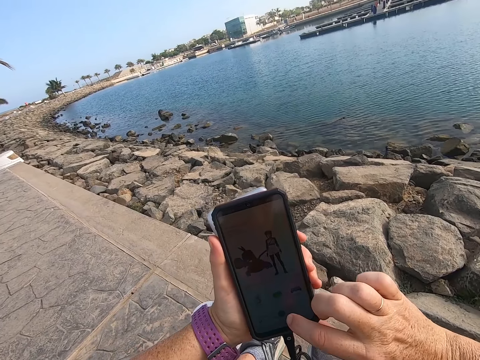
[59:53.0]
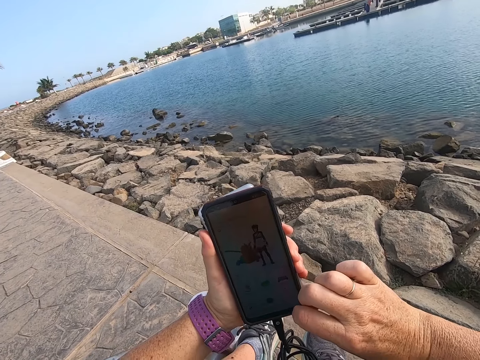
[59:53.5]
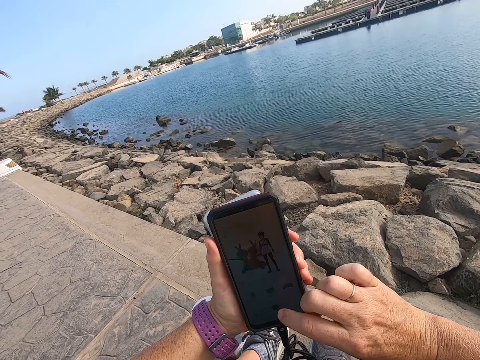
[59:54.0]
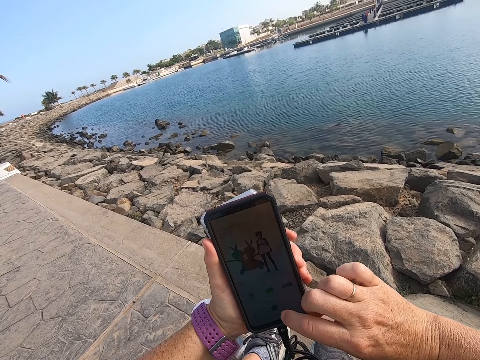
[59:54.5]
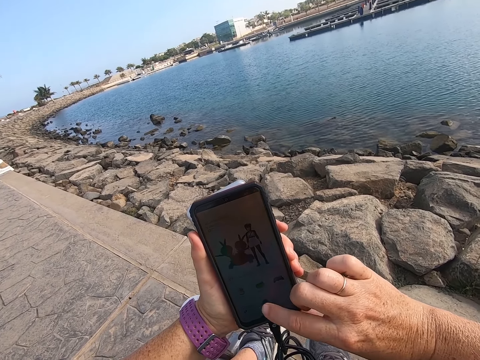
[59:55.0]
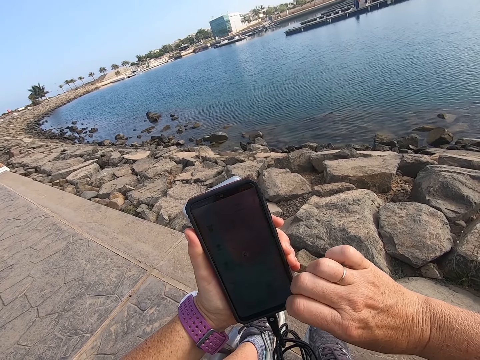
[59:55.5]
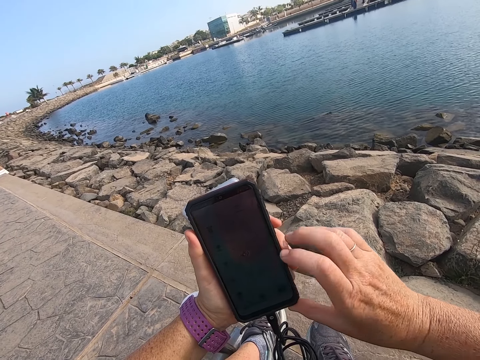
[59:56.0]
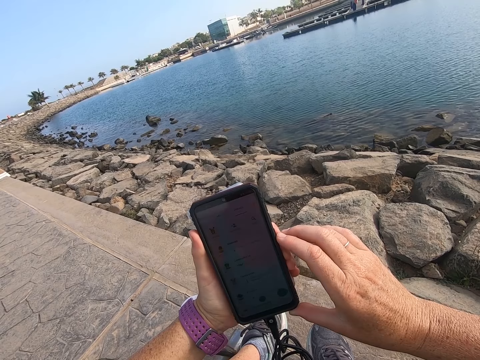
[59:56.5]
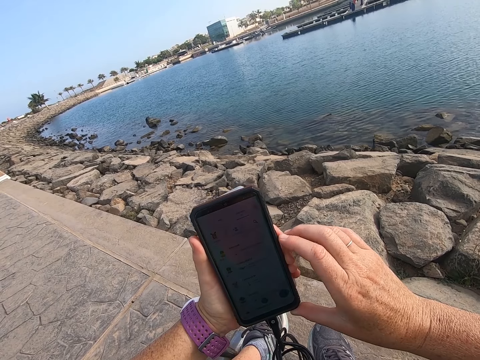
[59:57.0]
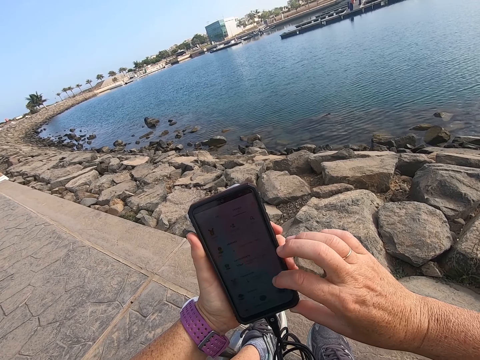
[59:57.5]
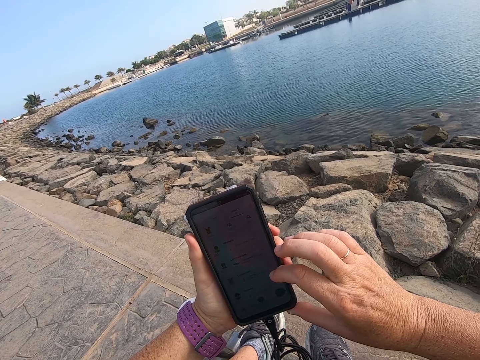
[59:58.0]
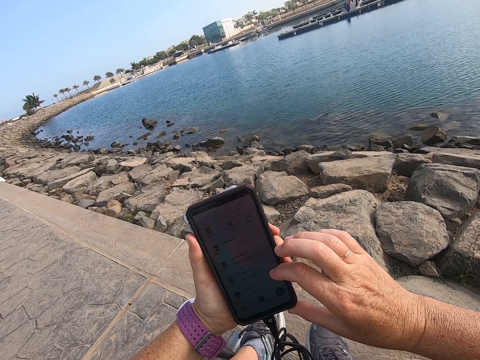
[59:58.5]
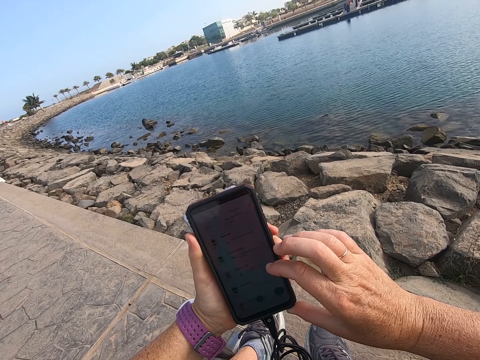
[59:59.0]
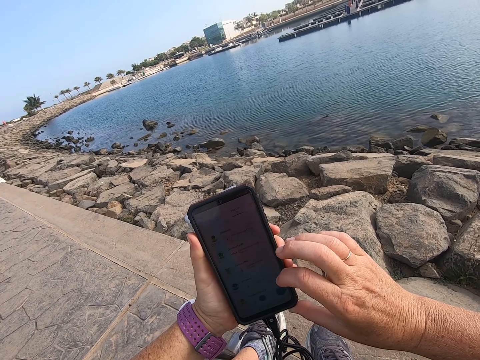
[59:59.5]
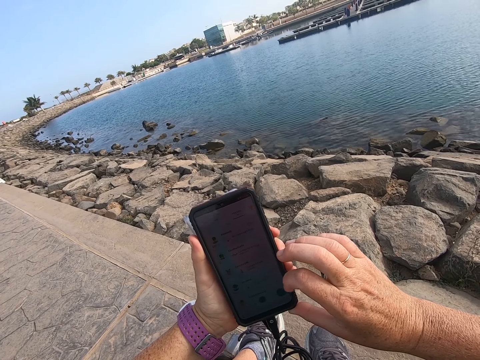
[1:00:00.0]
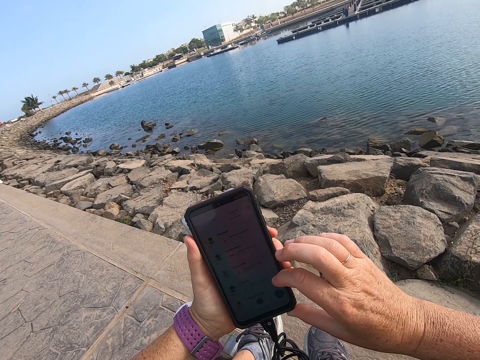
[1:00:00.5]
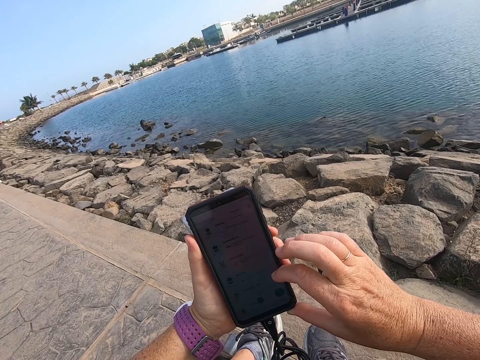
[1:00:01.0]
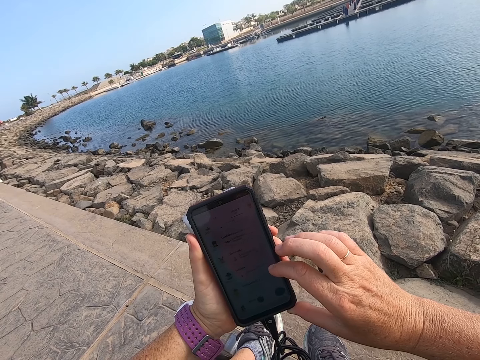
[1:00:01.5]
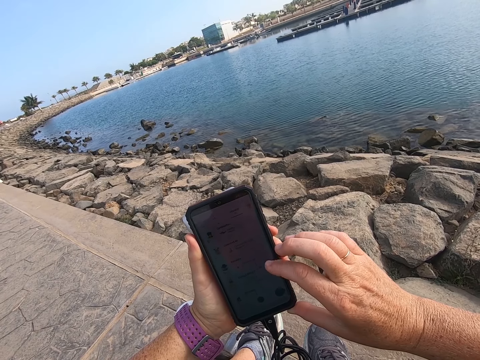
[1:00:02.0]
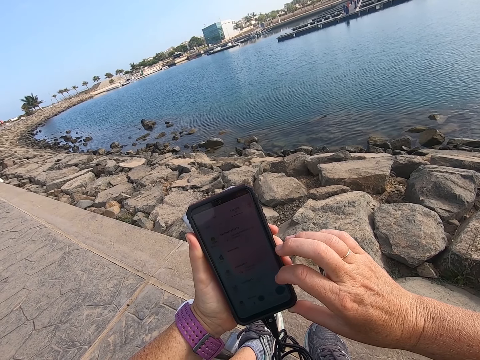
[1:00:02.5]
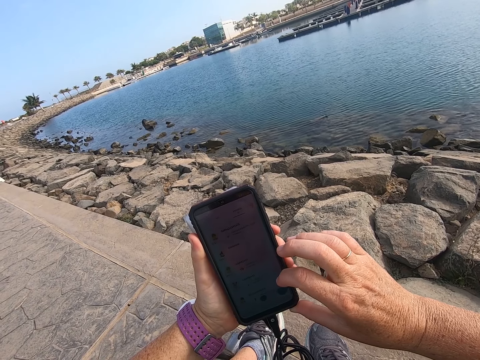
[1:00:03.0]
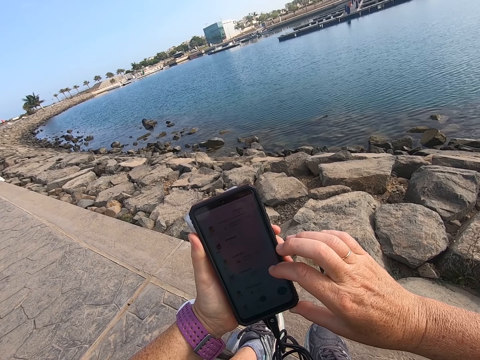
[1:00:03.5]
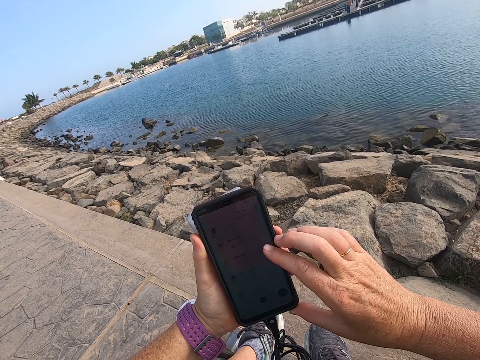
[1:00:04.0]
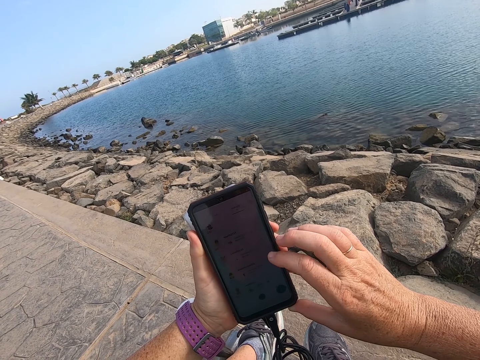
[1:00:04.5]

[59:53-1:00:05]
The camera wearer operates a phone. They scroll the phone.

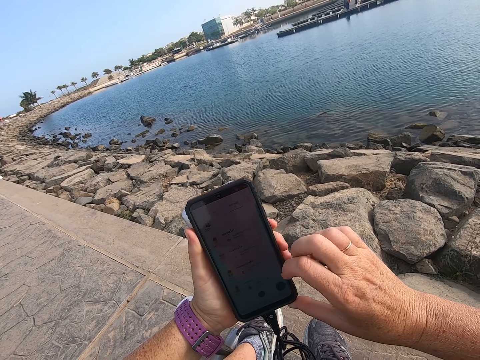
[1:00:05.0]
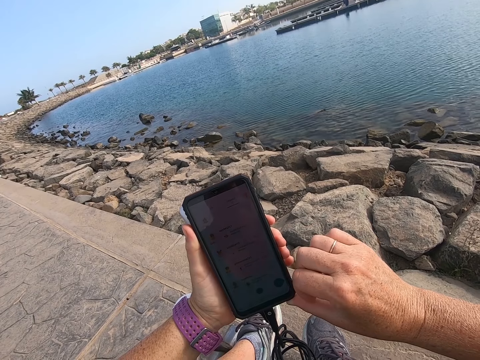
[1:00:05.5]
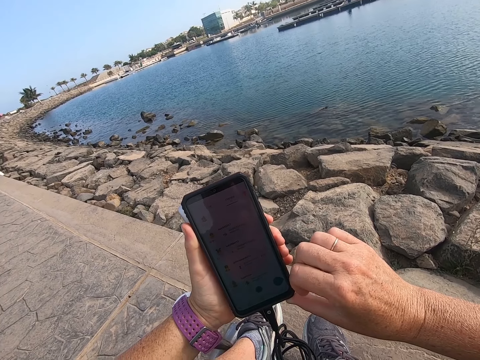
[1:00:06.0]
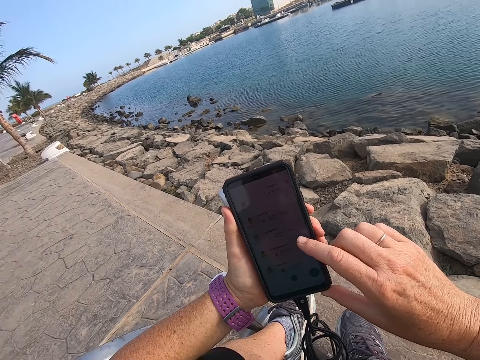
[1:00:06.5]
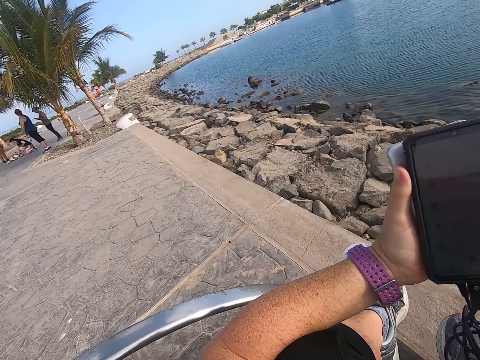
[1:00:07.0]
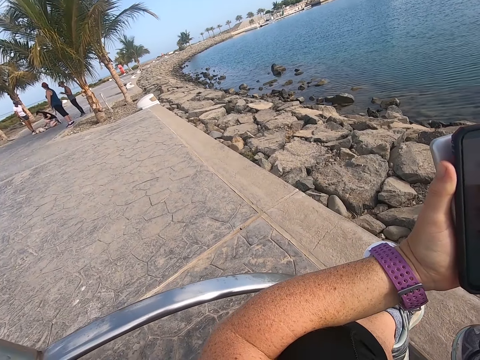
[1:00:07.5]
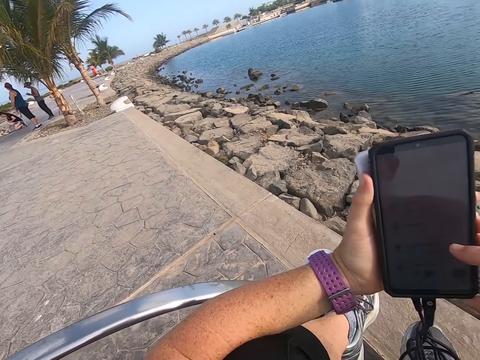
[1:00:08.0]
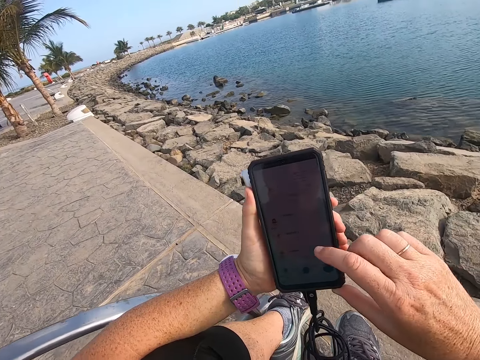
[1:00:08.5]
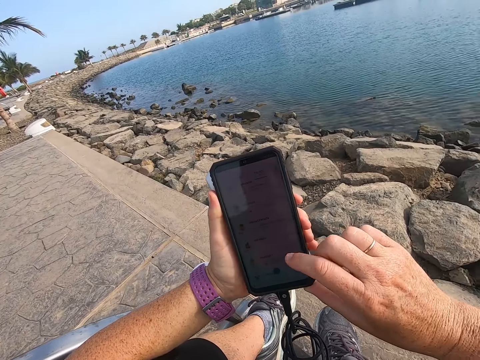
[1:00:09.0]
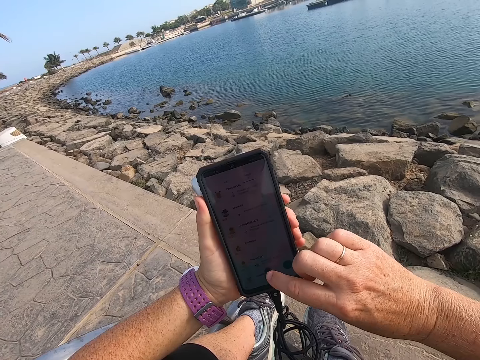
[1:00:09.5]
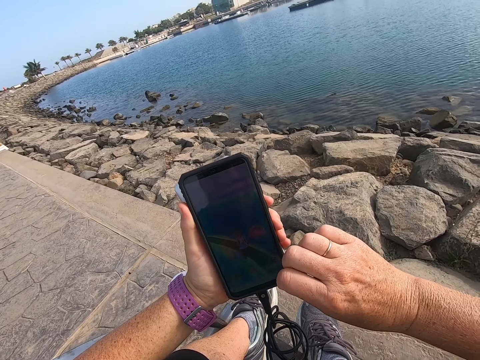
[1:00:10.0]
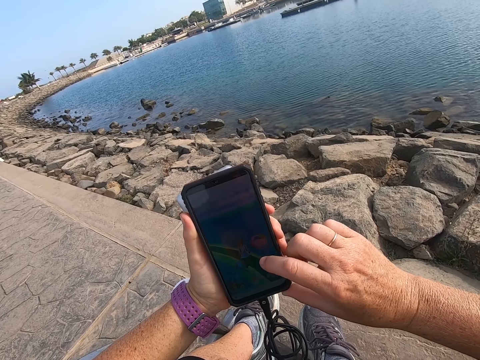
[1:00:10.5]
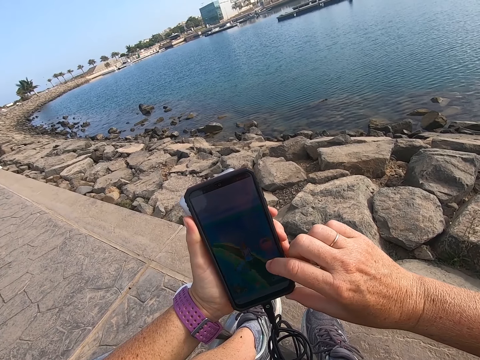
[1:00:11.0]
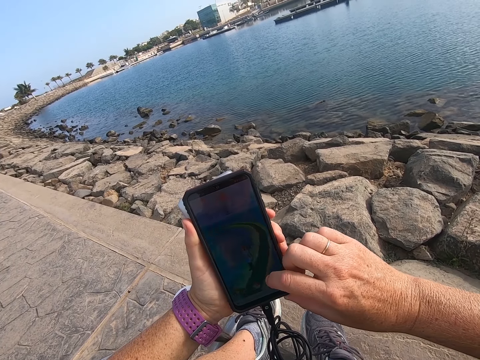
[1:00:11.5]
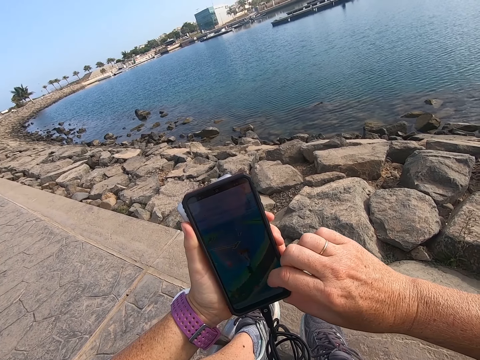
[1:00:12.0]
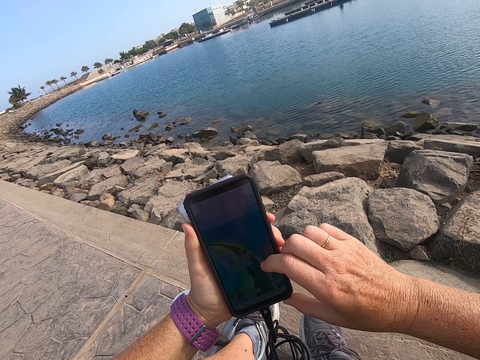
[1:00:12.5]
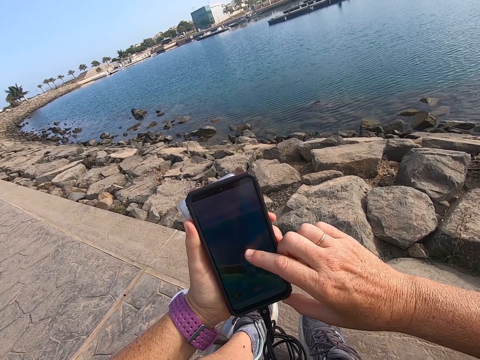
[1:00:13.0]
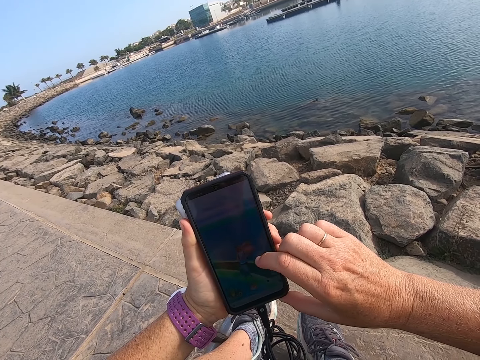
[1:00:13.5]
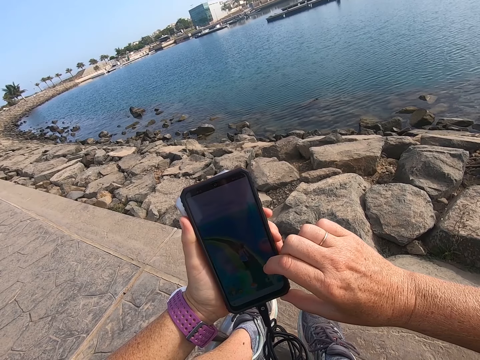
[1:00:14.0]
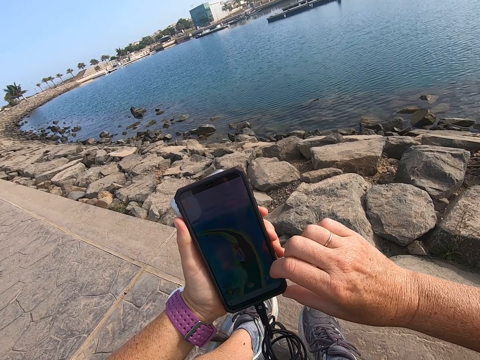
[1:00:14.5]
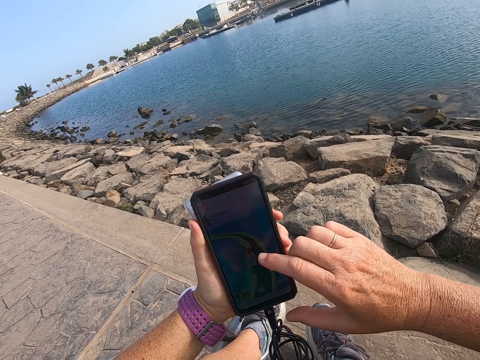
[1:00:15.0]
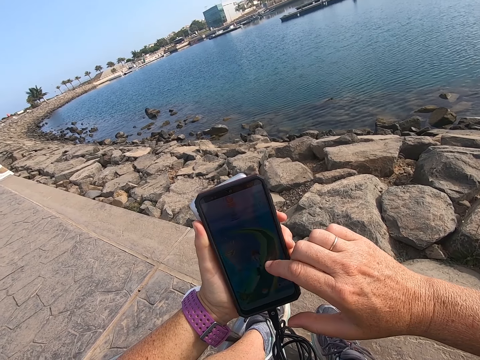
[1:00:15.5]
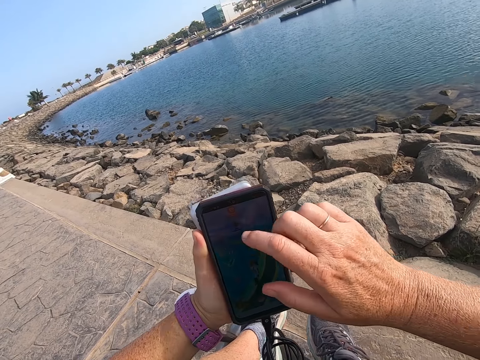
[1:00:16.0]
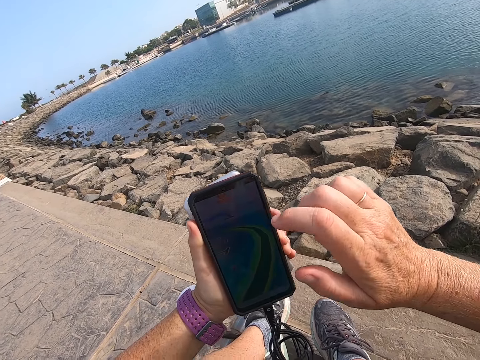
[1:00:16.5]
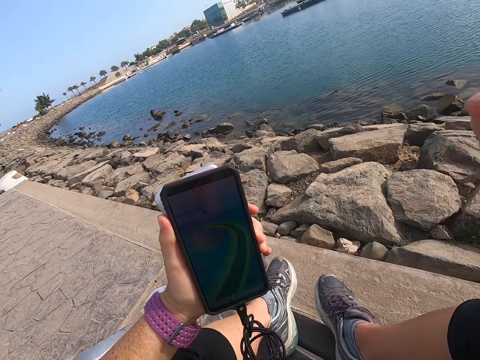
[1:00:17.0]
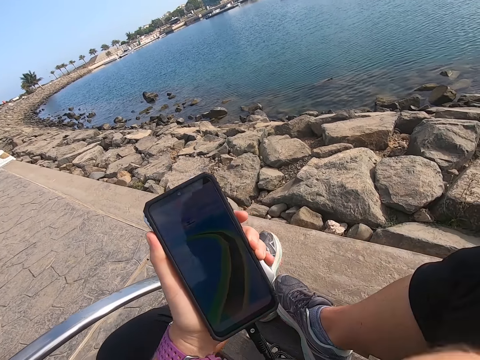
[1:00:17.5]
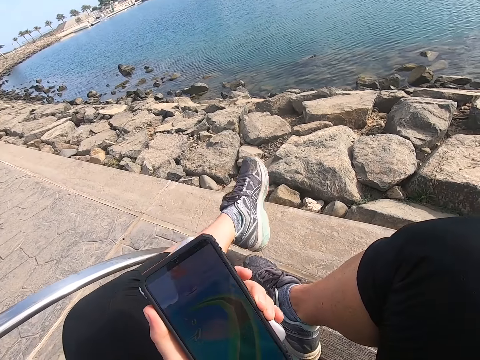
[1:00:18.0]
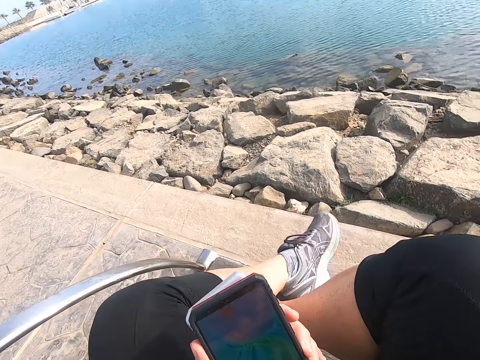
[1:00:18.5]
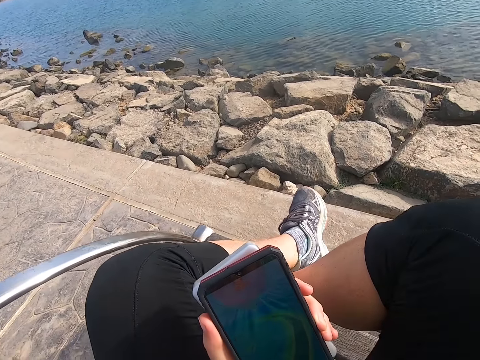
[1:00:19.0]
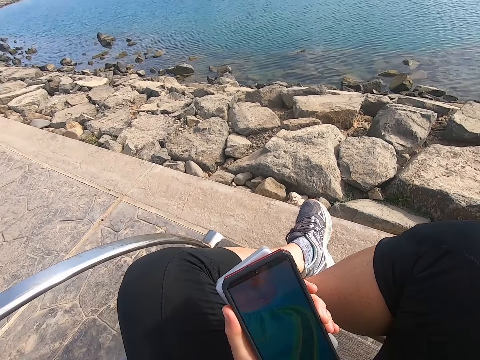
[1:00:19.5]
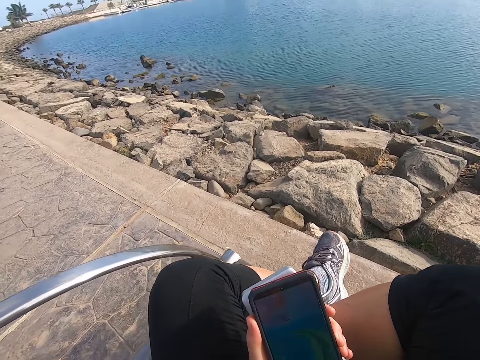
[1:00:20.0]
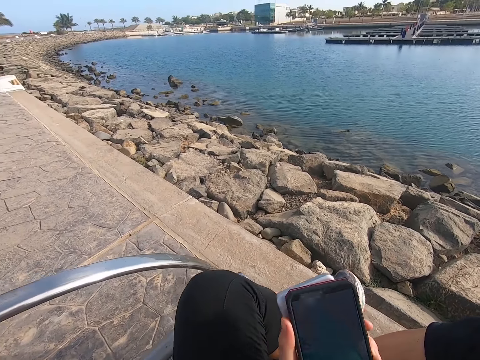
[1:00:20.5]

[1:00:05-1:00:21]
The camera wearer looks around. They play a game on the phone. They stare at the phone.
